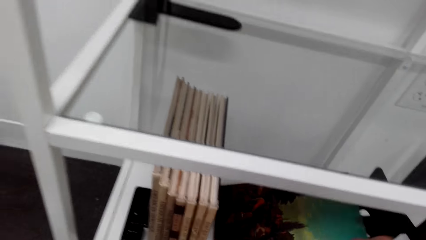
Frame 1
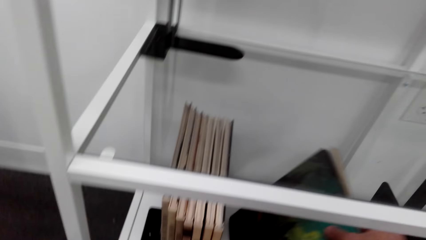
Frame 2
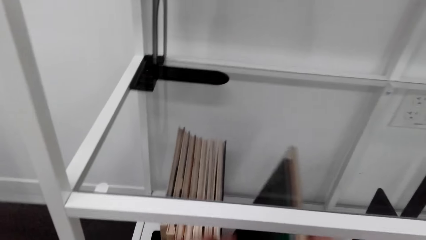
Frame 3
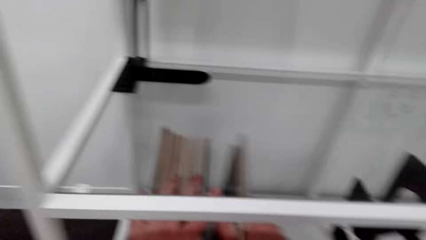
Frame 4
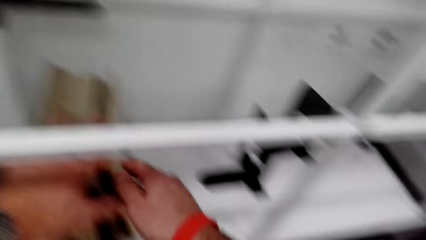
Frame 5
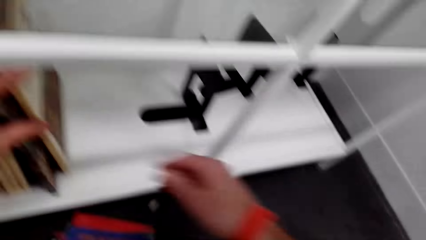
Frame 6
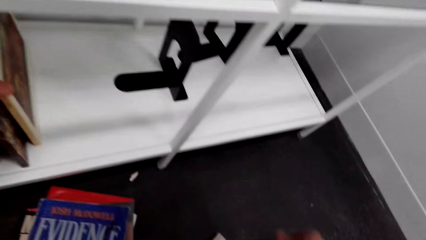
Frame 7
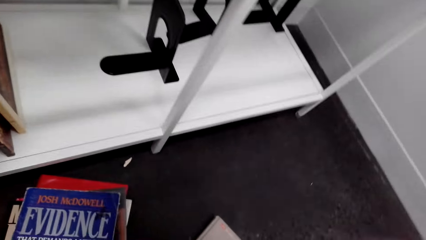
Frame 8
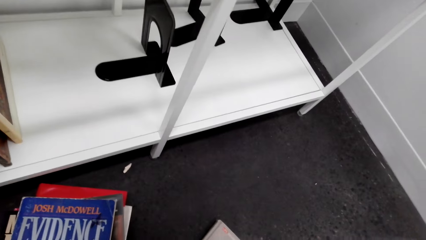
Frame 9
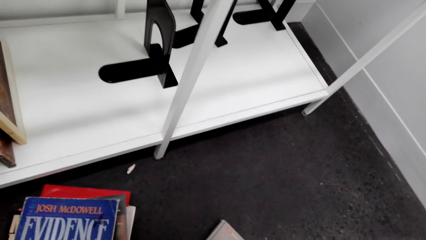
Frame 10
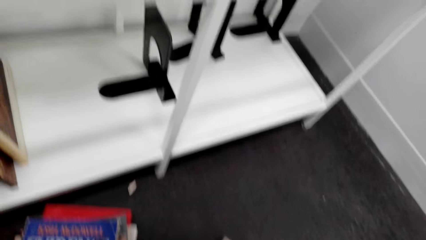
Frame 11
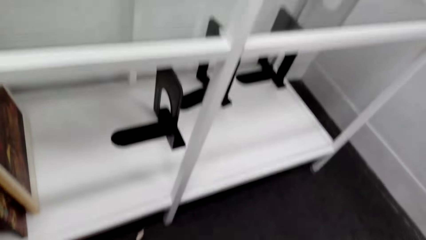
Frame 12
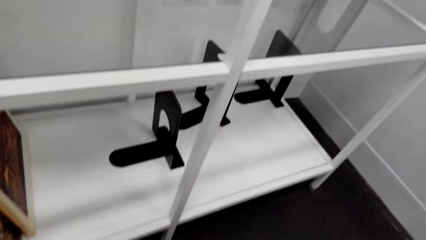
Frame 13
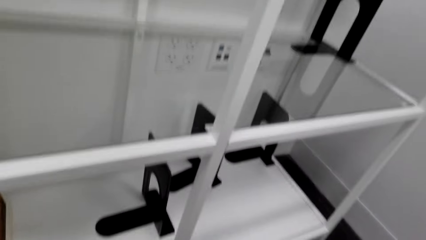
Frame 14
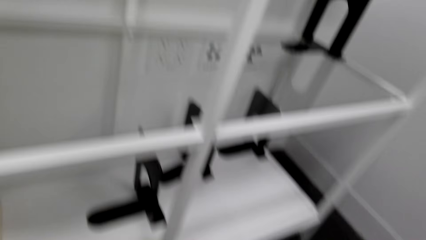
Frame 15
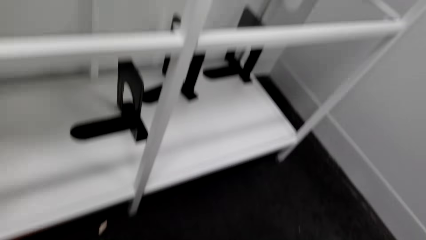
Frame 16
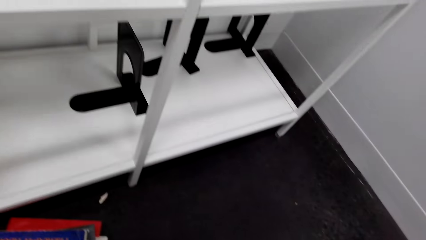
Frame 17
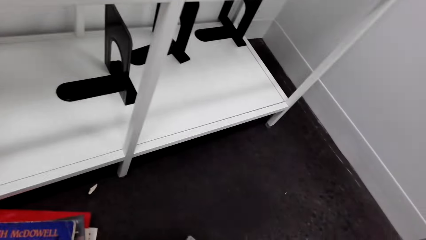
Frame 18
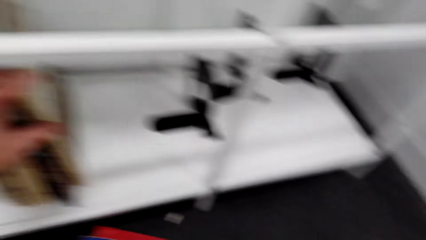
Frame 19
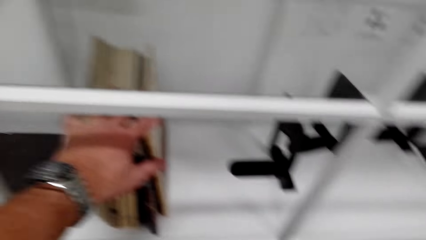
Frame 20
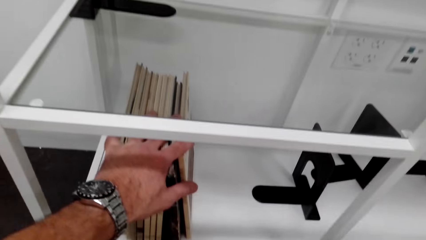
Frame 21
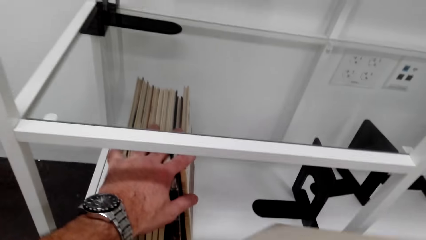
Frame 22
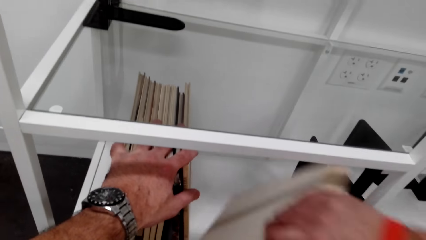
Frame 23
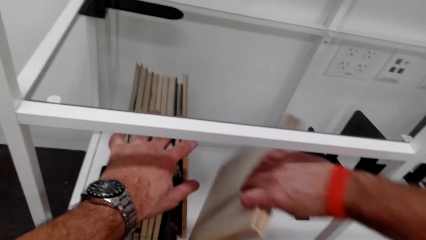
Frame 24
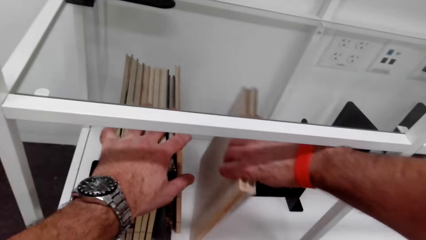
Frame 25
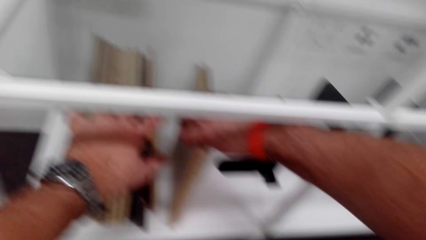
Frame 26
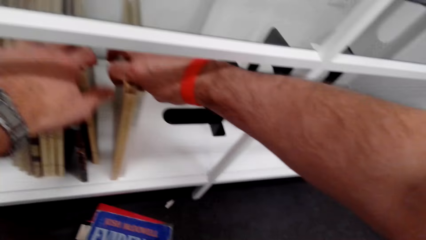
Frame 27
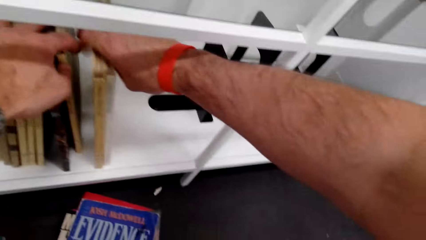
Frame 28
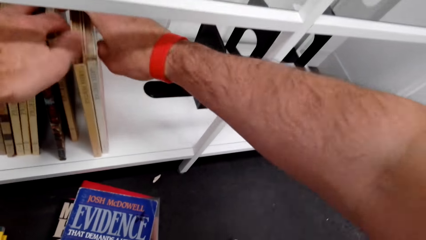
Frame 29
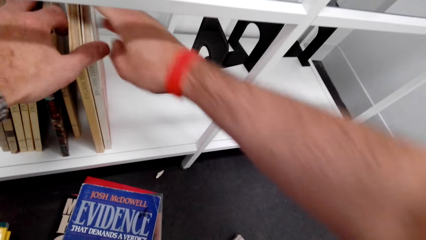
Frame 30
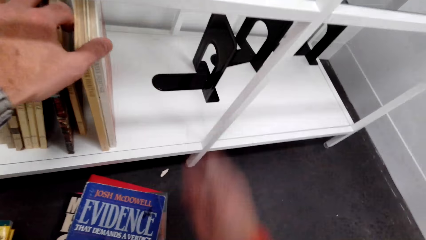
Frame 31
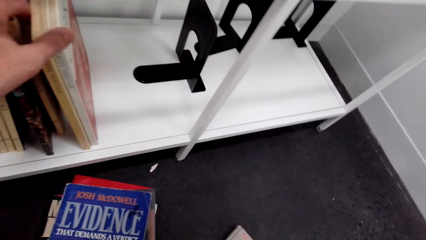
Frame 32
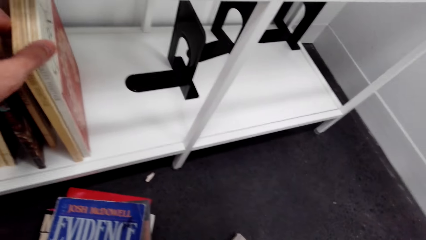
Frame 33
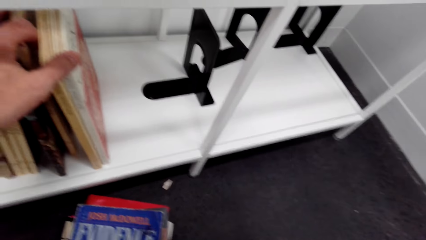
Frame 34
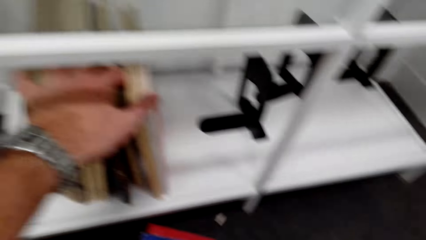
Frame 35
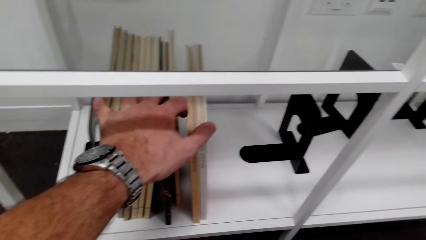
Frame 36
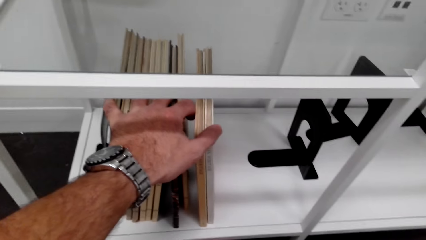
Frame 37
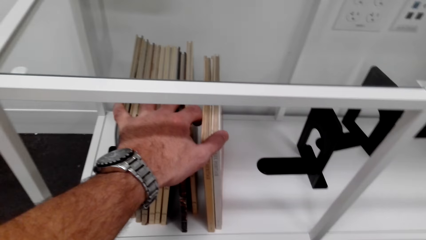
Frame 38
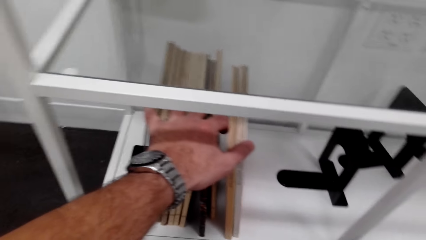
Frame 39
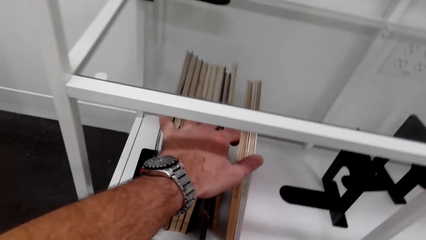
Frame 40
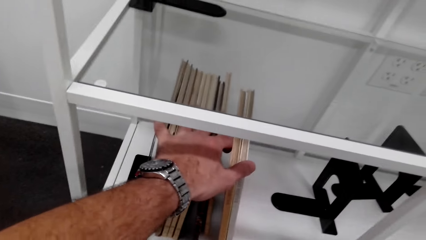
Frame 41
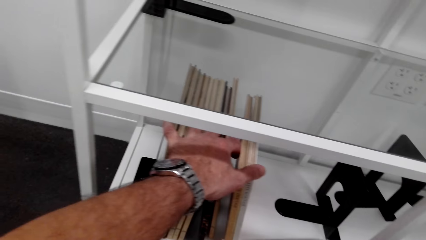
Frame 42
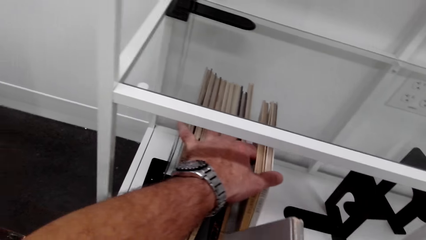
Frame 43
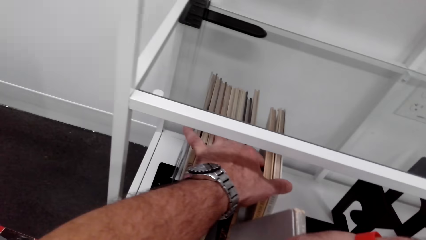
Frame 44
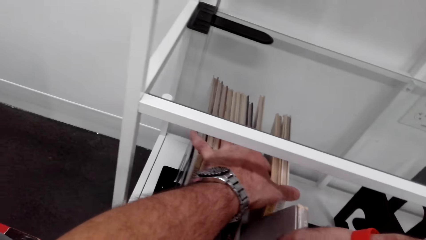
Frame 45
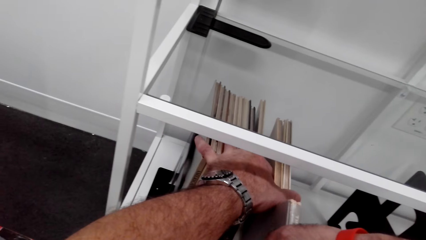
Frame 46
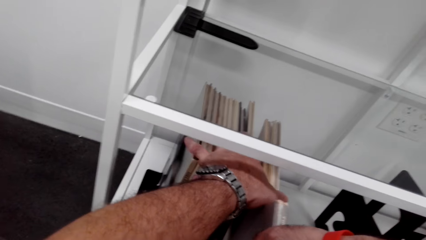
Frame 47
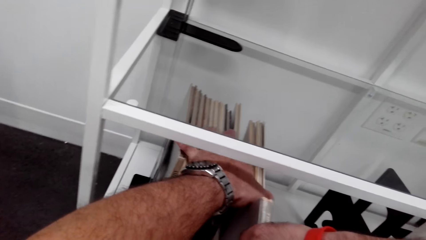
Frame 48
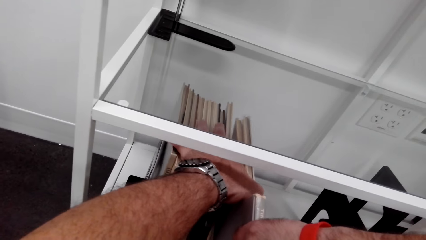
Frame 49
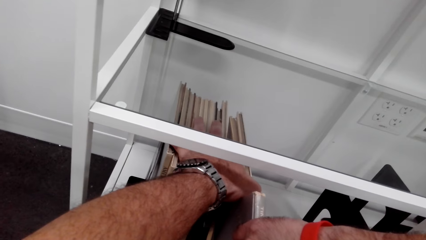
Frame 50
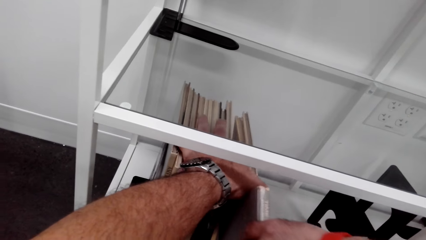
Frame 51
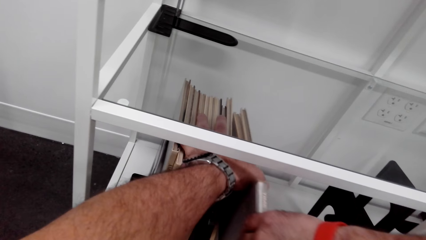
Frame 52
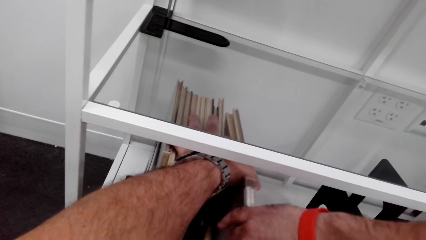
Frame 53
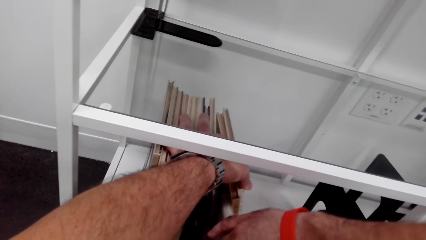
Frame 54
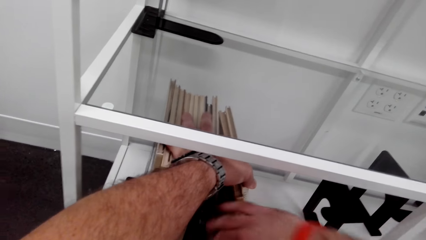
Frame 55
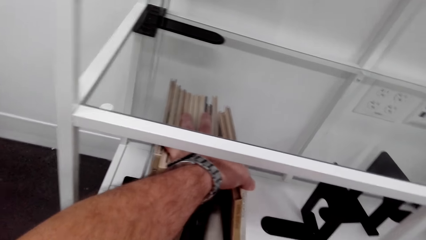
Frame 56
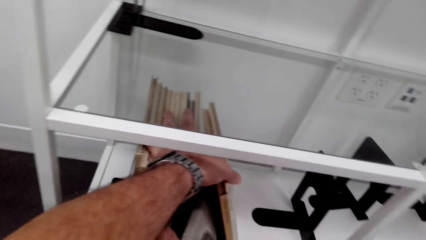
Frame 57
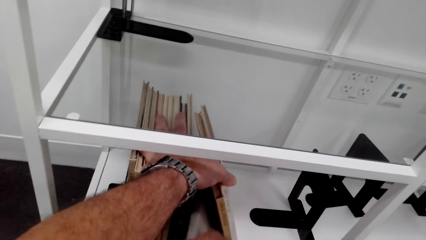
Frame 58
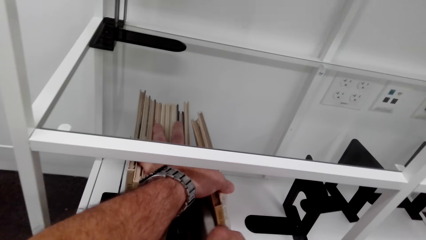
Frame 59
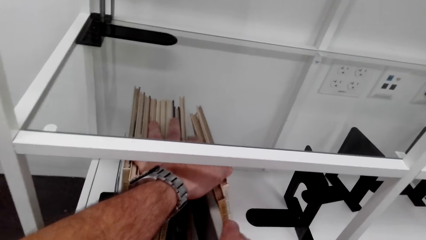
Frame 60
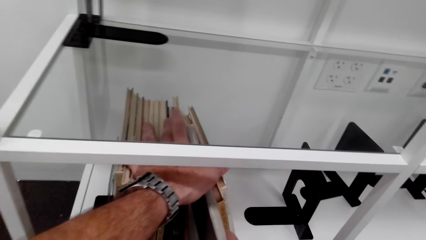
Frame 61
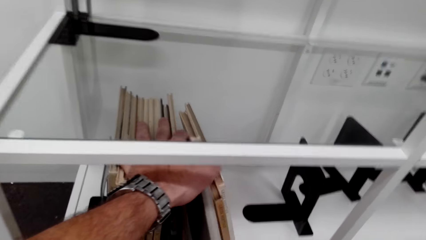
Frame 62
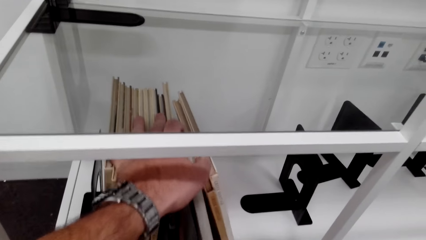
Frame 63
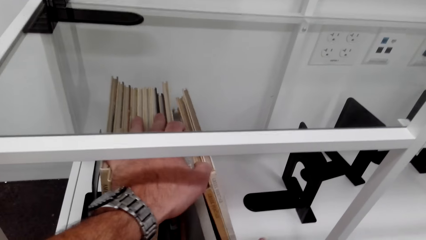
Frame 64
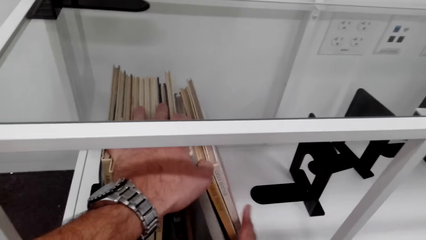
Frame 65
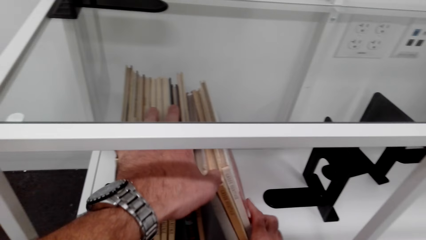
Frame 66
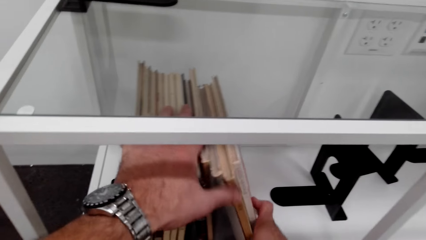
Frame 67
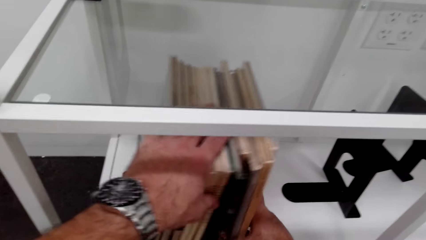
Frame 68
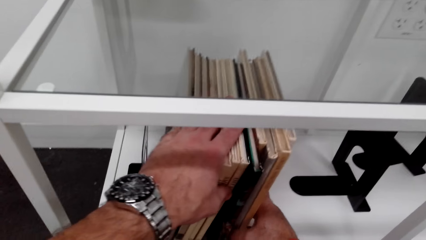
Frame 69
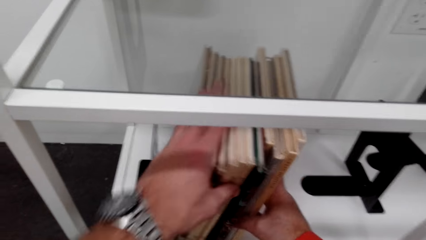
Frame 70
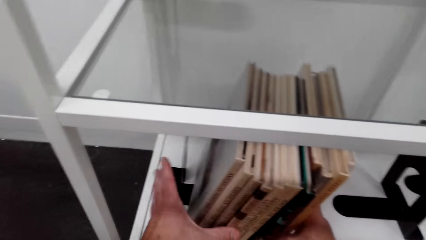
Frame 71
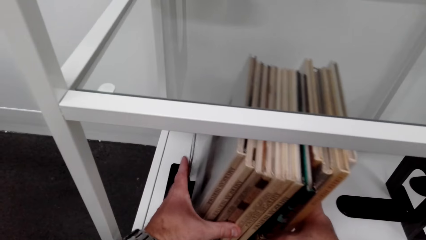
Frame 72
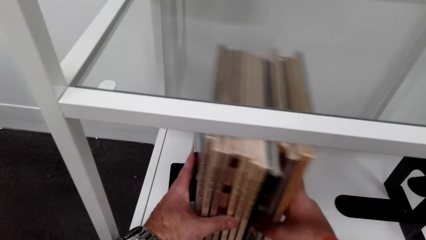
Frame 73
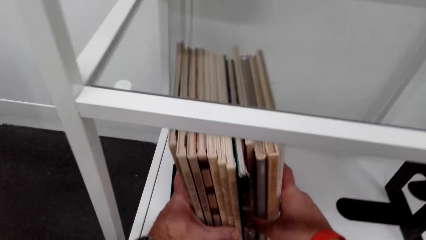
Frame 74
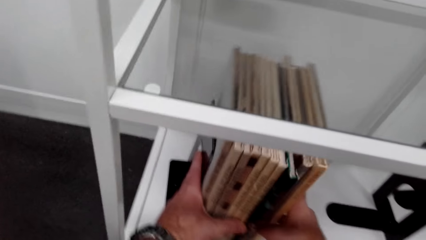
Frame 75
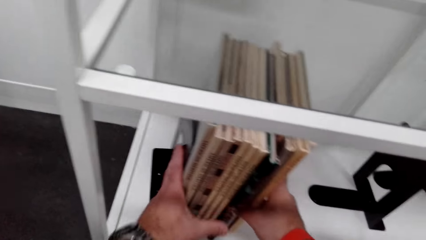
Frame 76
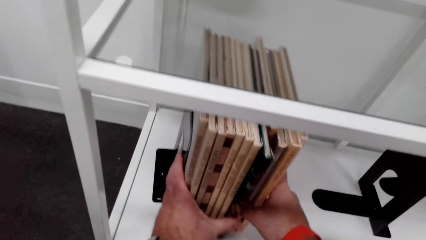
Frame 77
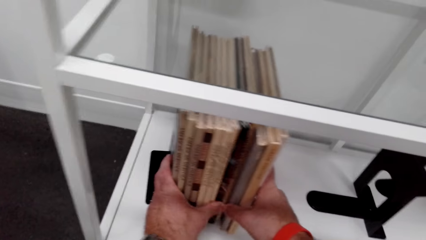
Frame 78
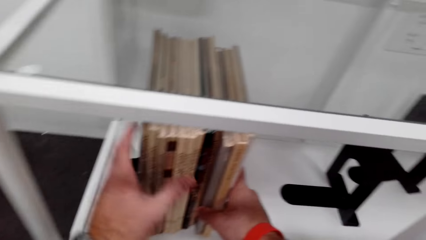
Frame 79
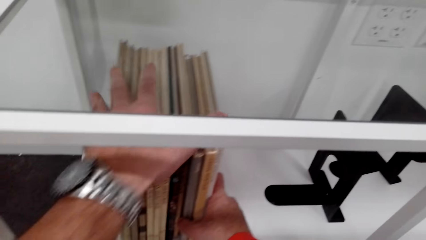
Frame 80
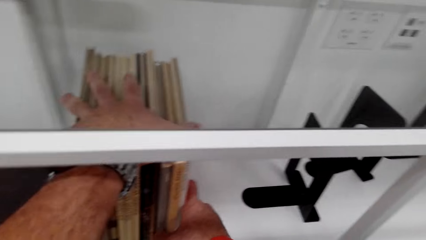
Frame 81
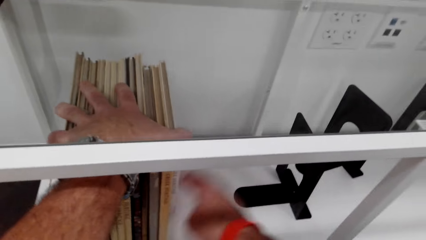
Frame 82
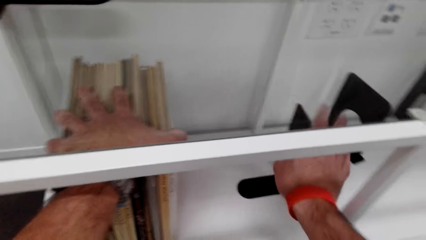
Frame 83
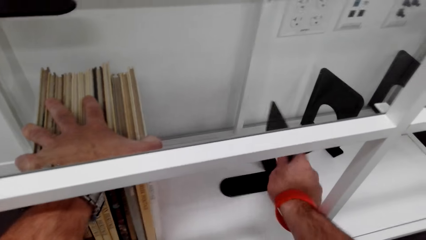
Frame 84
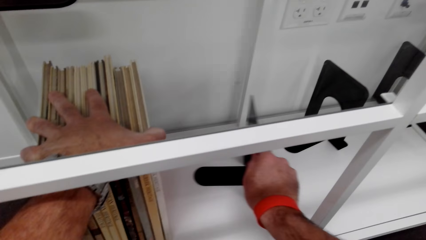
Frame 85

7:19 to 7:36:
The camera wearer picks up a book. They look around. They lift the book. They put the books on a shelf. They lift the book. They put the books down.
